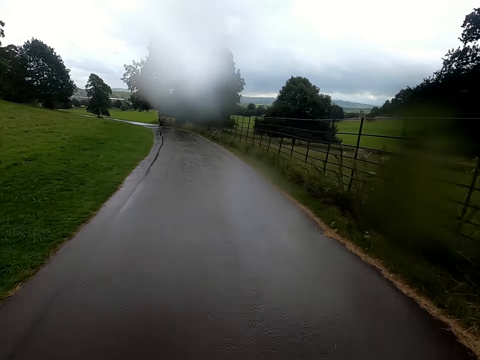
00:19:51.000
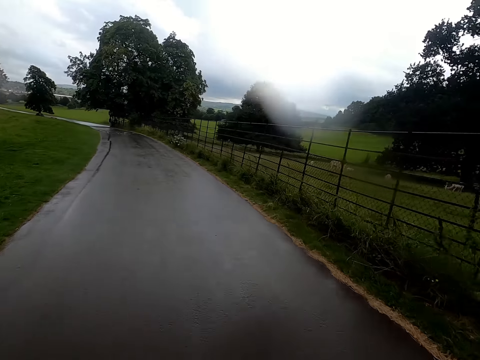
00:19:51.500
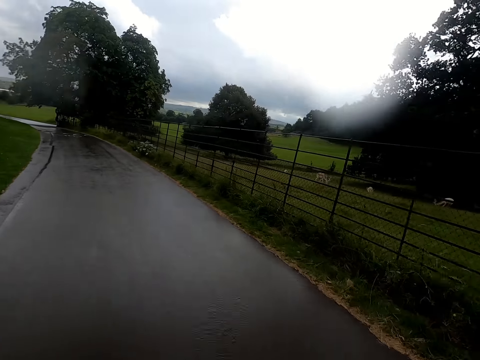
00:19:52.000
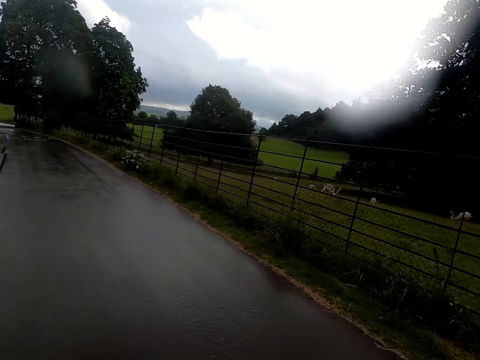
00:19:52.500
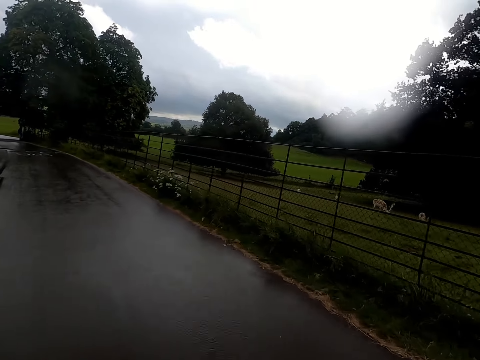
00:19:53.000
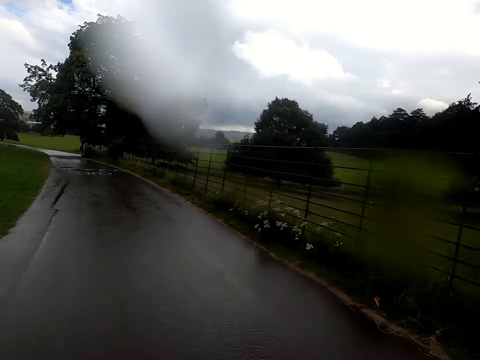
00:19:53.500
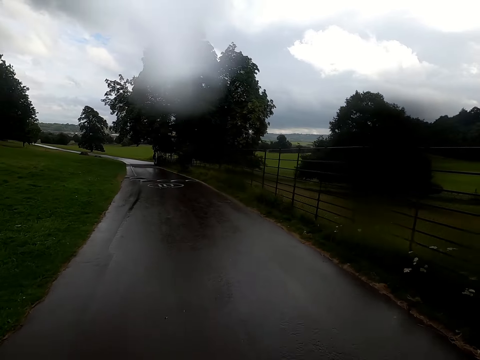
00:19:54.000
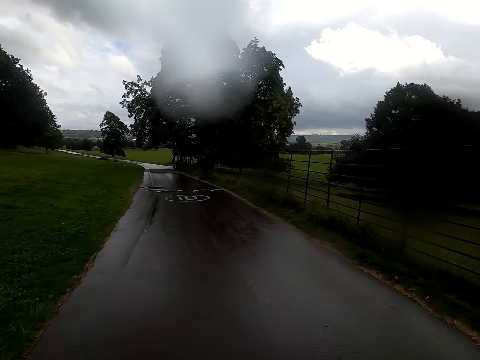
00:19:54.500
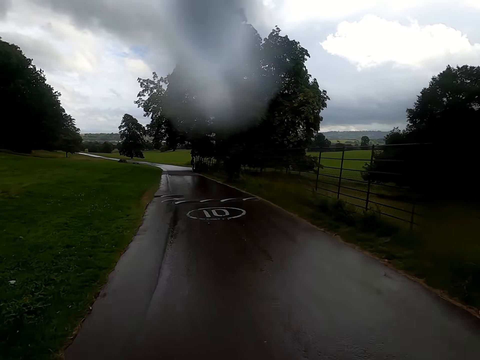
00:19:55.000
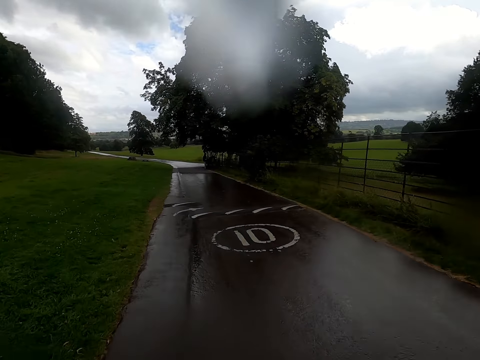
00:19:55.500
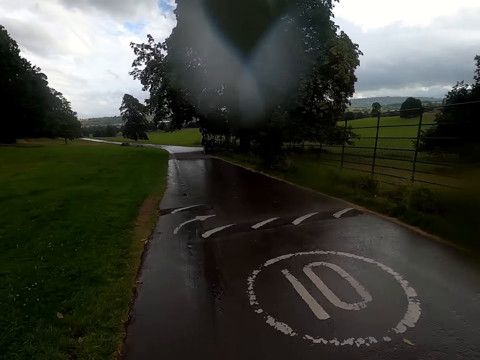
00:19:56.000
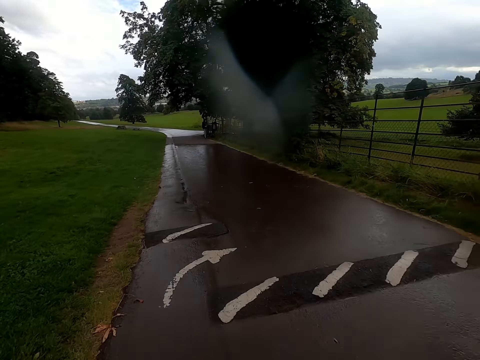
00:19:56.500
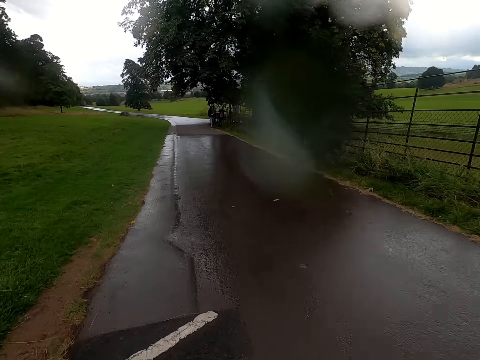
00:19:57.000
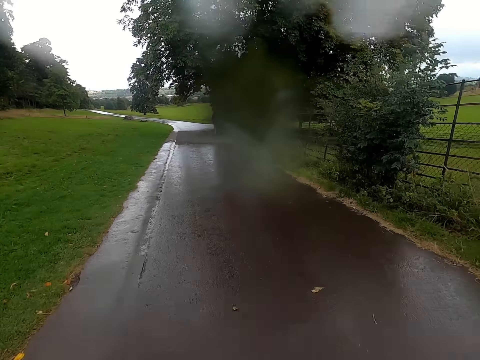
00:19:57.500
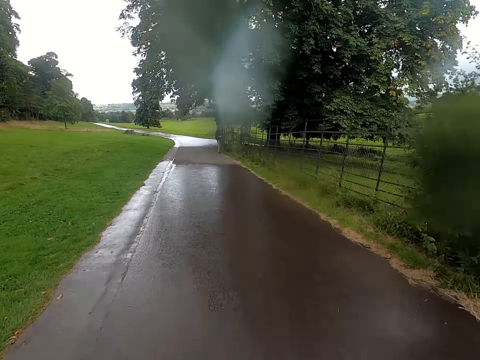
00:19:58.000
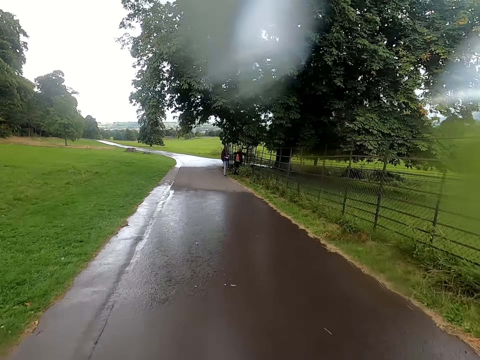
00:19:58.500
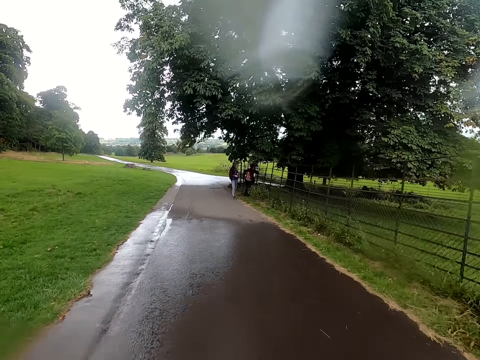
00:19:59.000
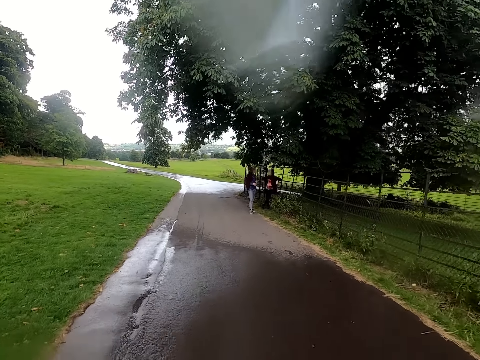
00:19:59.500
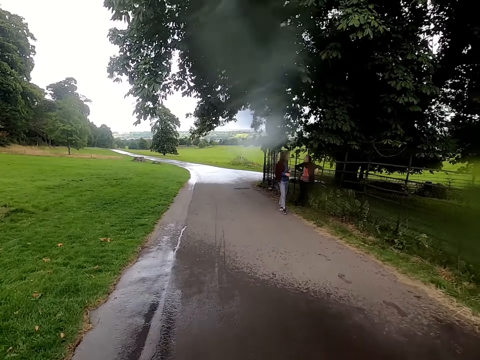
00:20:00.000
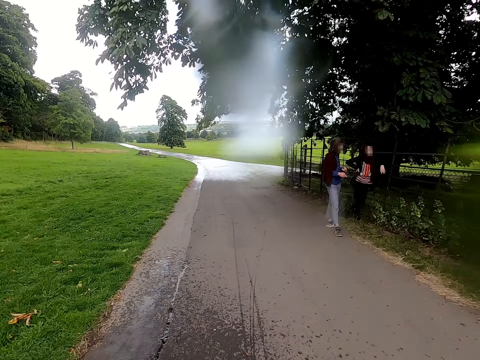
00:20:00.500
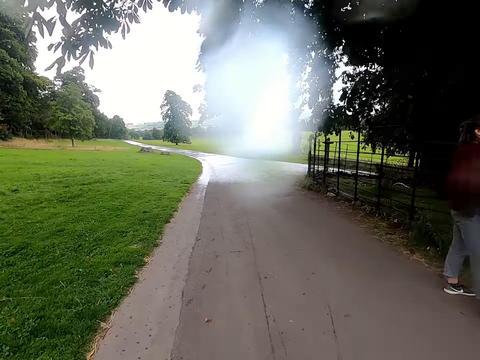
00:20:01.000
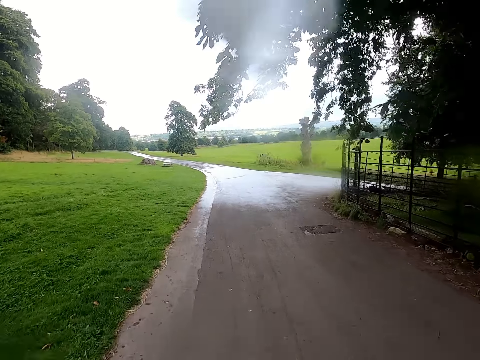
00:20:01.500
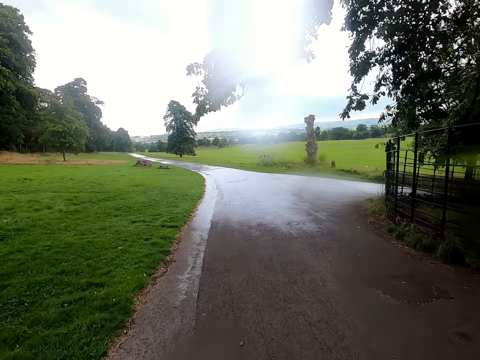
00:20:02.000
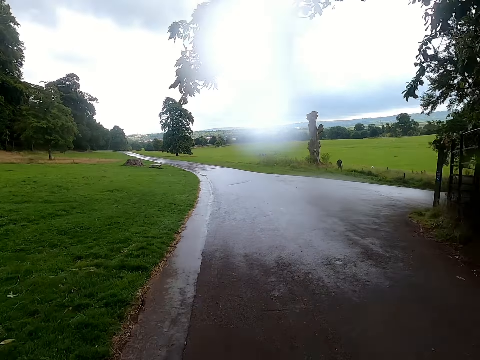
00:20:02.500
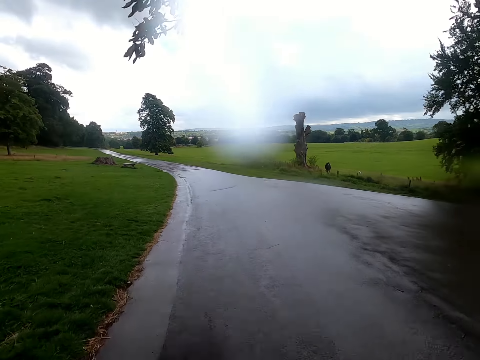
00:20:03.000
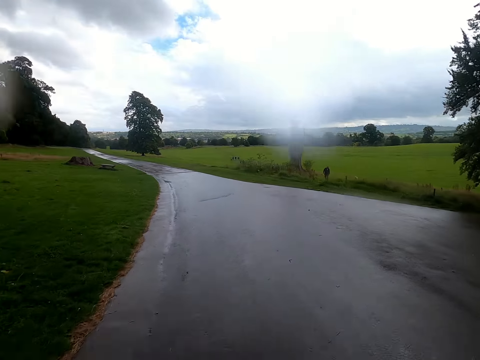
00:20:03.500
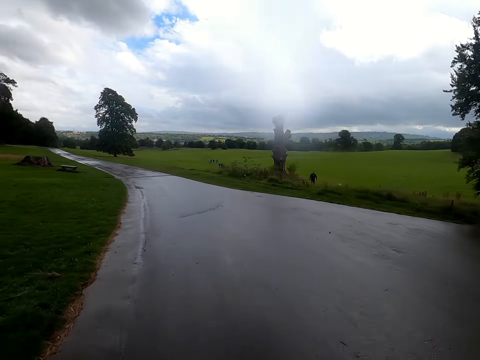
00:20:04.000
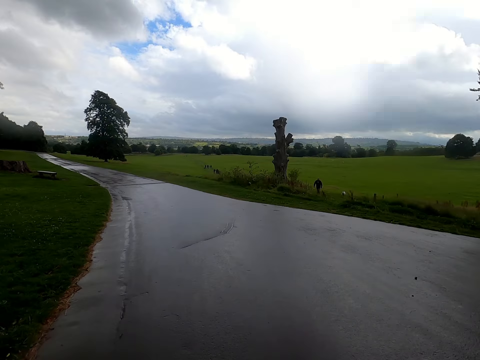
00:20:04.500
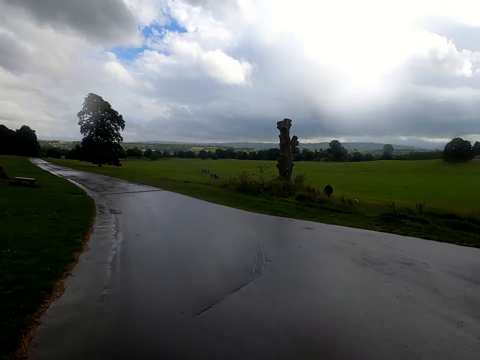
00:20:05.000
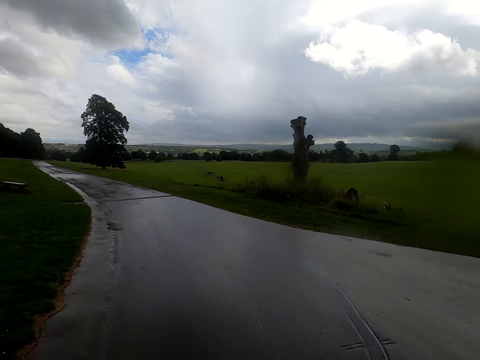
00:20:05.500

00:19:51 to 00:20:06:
The camera wearer looks around a forest. They ride a bicycle on a road. They ride the bicycle past a lady and ride the bicycle past another lady. They ride the bicycle on the road.

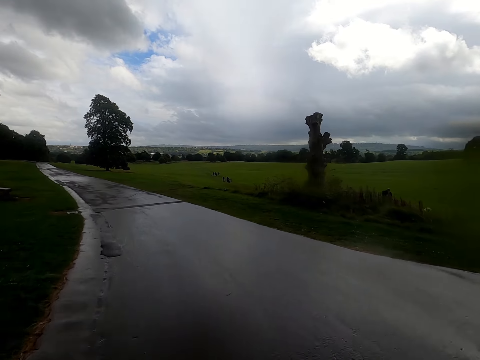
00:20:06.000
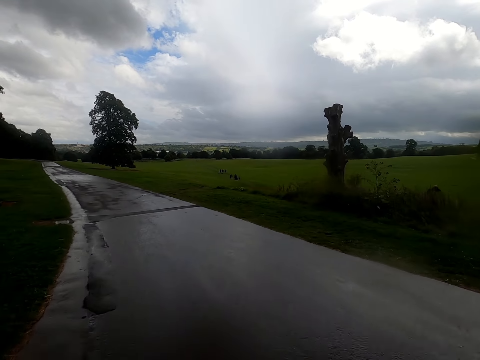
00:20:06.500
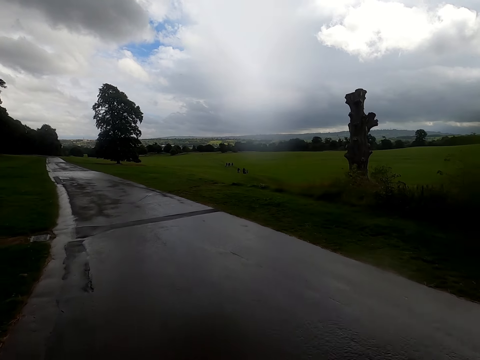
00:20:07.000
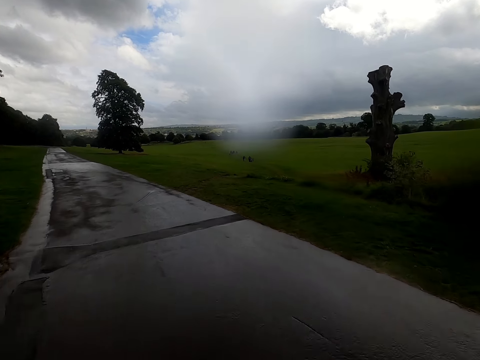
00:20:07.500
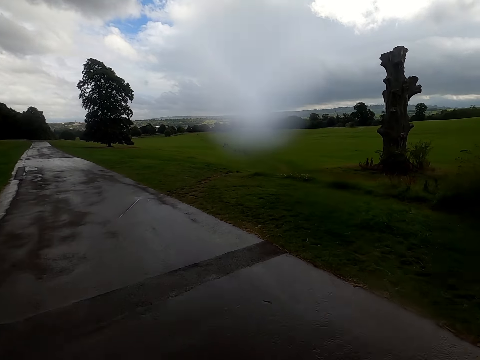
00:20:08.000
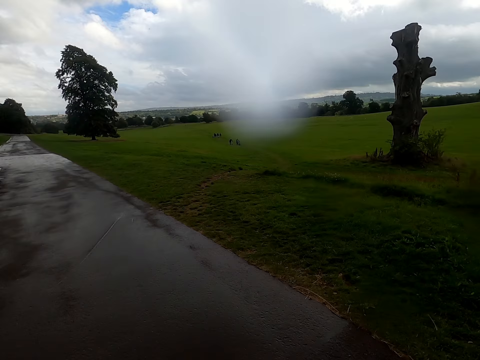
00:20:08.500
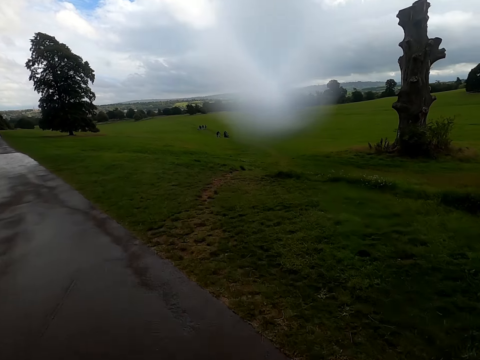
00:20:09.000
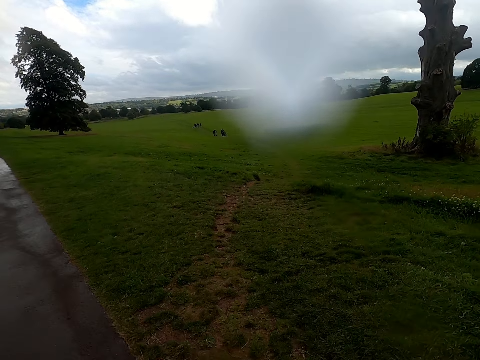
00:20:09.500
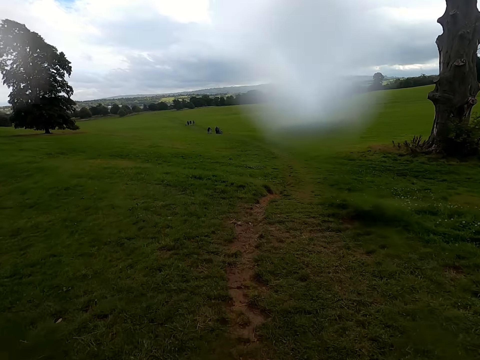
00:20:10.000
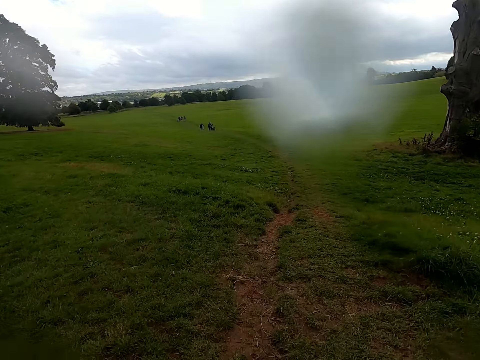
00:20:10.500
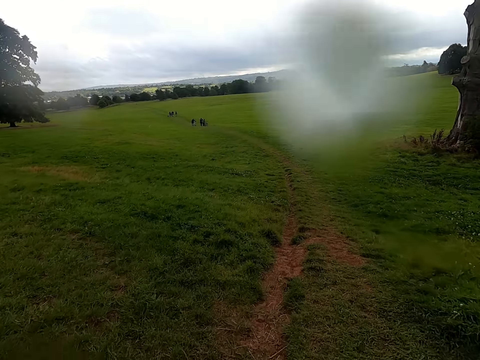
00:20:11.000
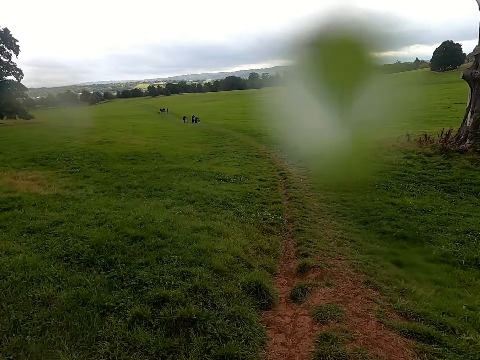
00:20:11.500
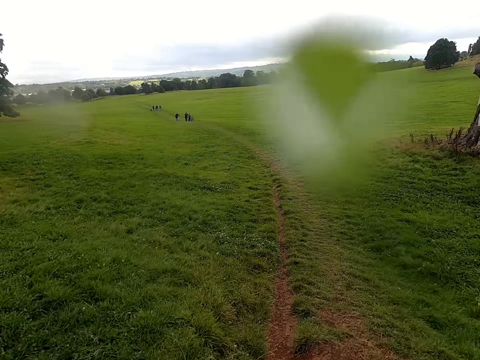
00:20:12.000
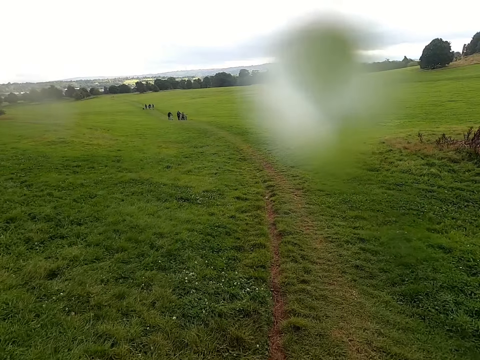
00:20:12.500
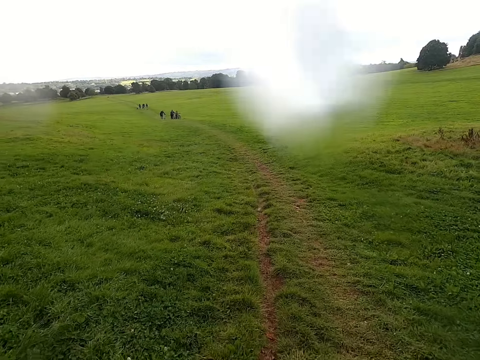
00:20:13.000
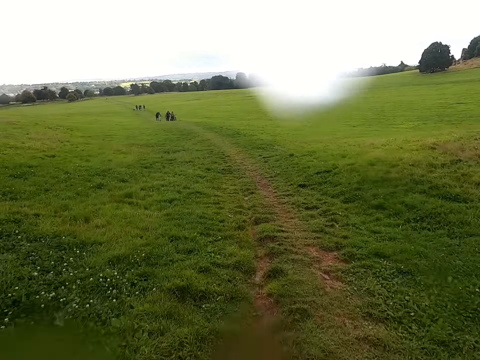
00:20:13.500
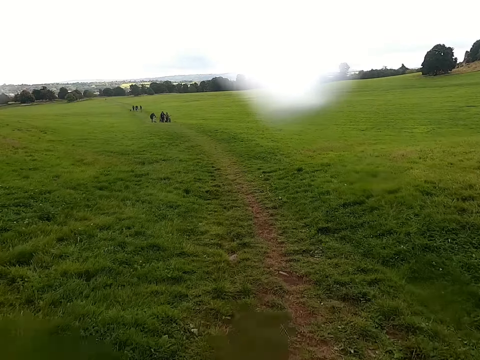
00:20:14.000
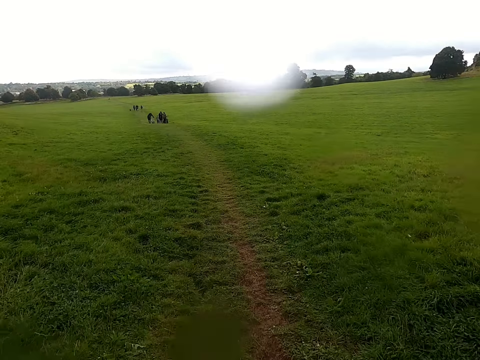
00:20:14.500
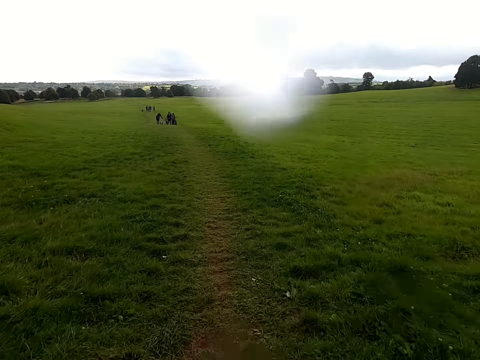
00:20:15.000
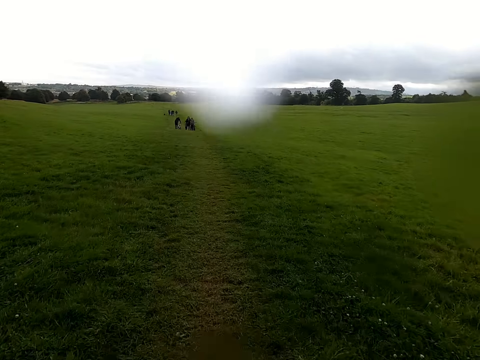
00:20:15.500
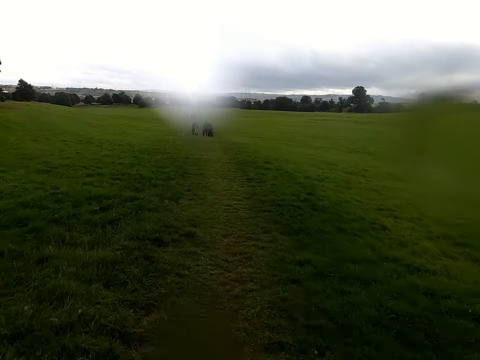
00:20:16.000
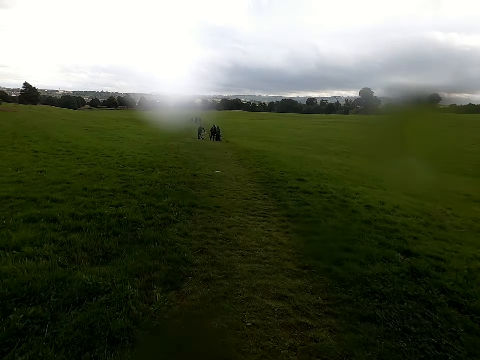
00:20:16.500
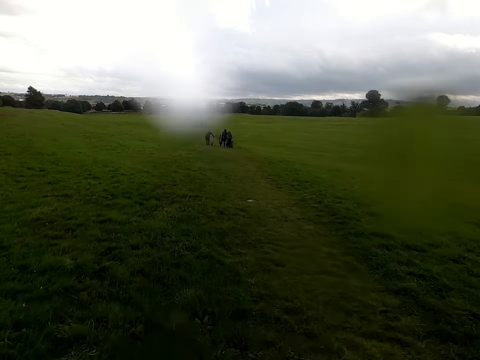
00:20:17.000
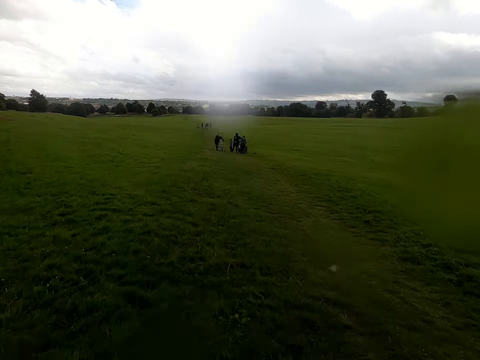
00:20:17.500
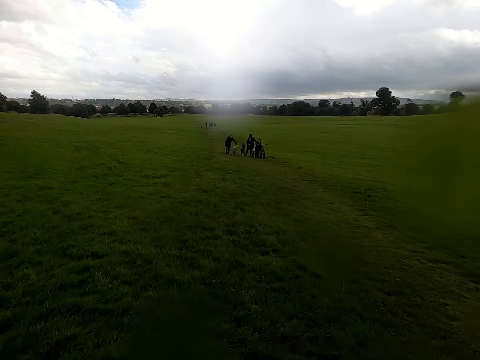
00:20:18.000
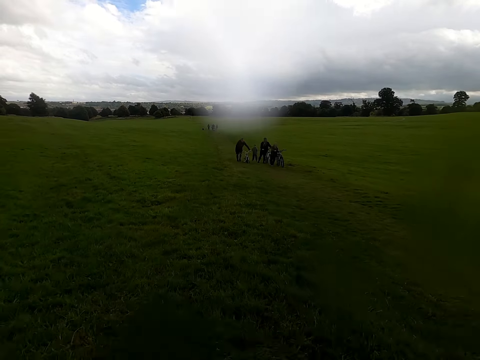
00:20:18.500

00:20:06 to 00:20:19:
The camera wearer rides a bicycle on a pathway or grass crosswalk.
